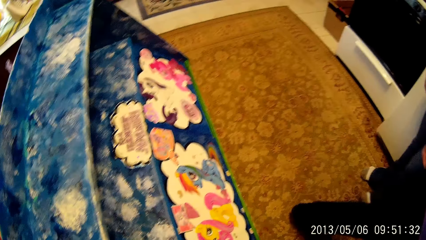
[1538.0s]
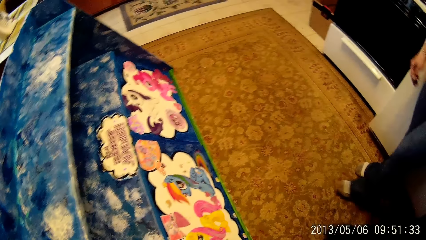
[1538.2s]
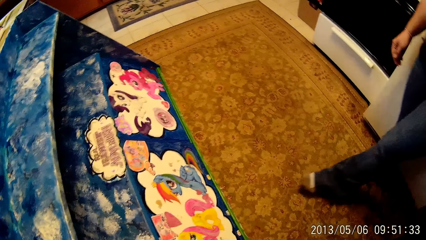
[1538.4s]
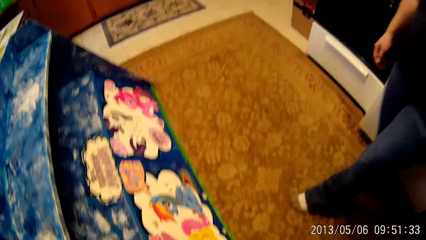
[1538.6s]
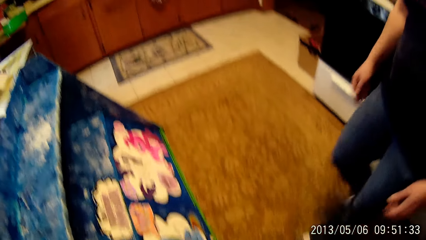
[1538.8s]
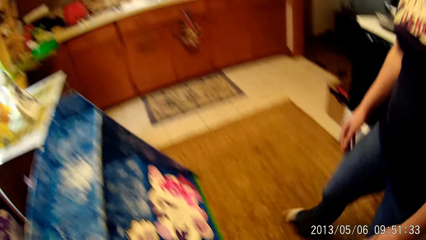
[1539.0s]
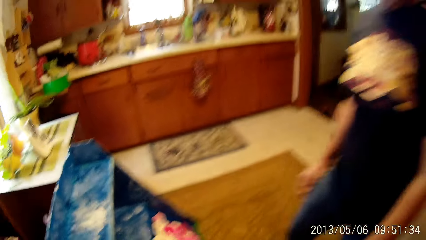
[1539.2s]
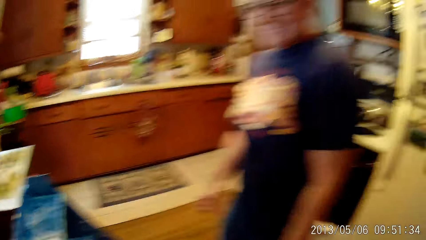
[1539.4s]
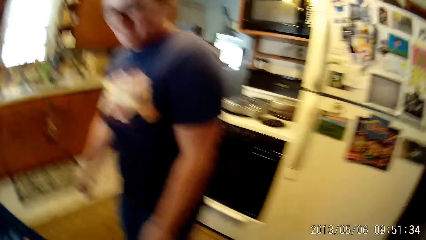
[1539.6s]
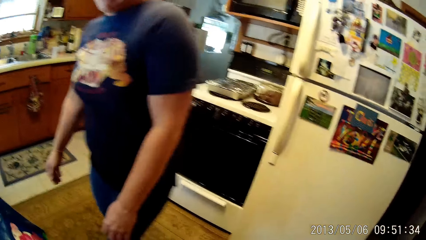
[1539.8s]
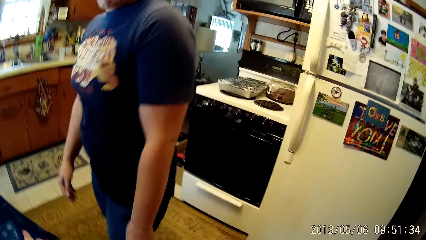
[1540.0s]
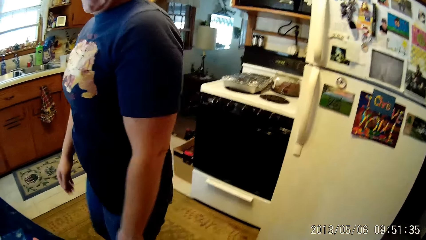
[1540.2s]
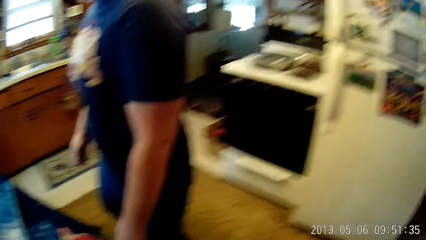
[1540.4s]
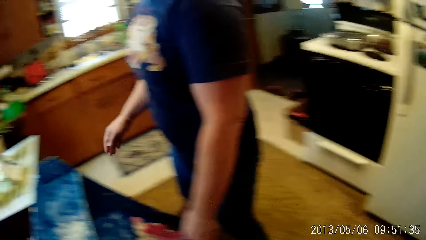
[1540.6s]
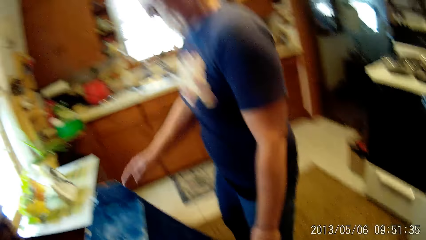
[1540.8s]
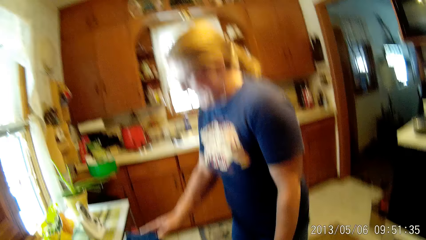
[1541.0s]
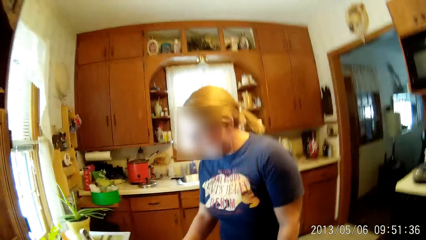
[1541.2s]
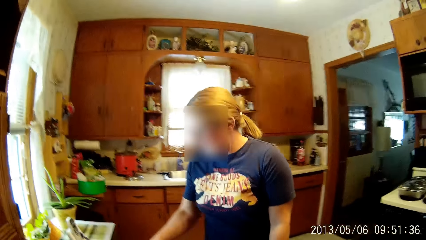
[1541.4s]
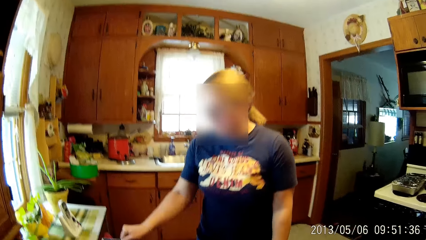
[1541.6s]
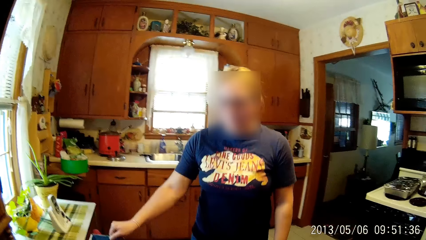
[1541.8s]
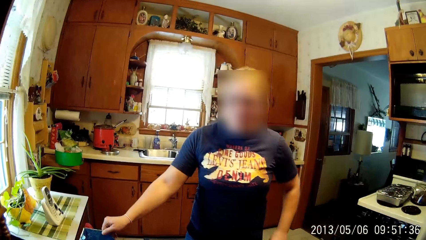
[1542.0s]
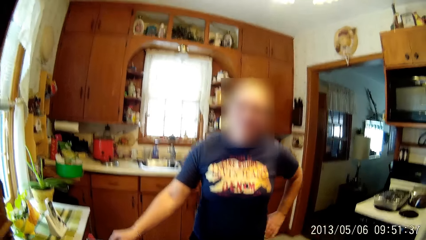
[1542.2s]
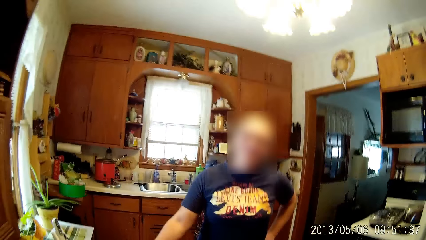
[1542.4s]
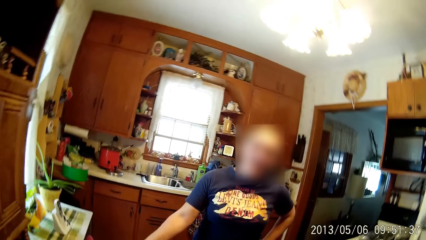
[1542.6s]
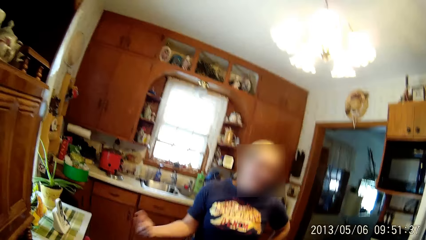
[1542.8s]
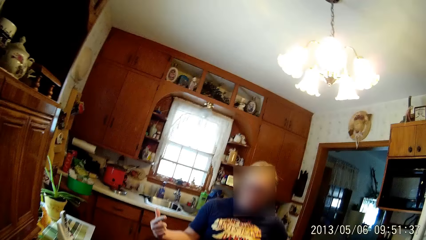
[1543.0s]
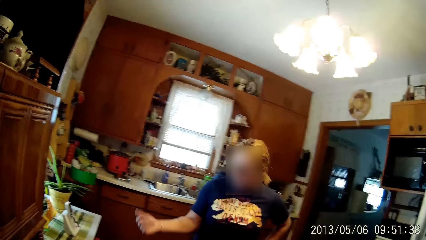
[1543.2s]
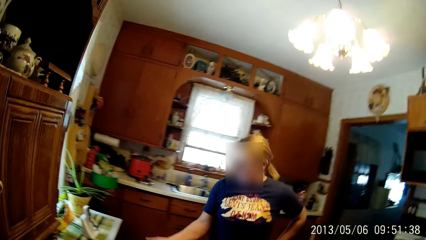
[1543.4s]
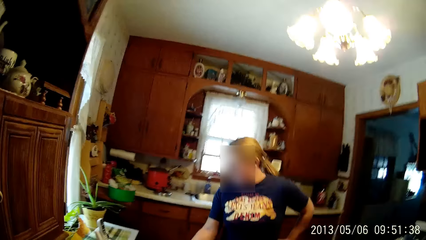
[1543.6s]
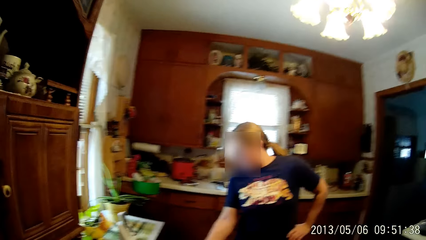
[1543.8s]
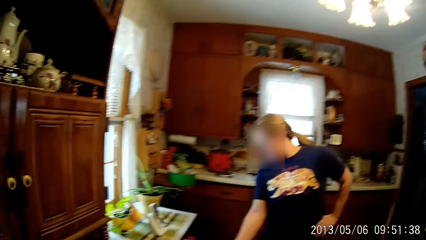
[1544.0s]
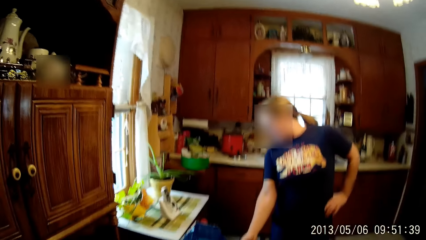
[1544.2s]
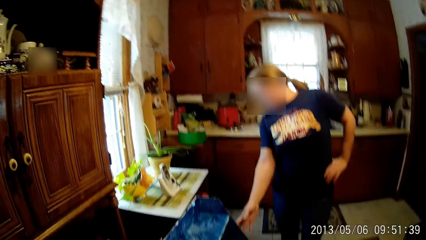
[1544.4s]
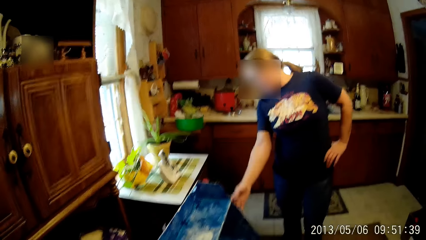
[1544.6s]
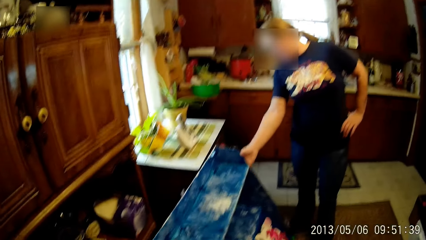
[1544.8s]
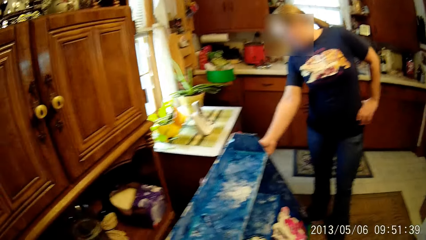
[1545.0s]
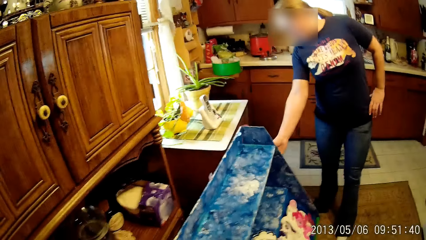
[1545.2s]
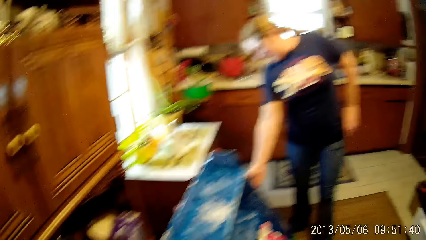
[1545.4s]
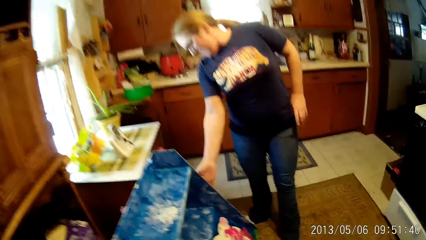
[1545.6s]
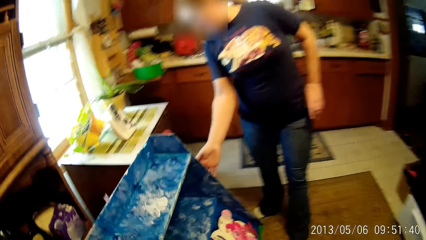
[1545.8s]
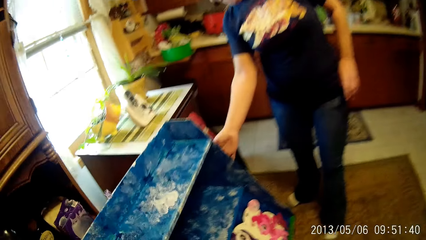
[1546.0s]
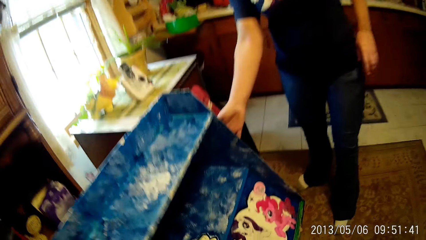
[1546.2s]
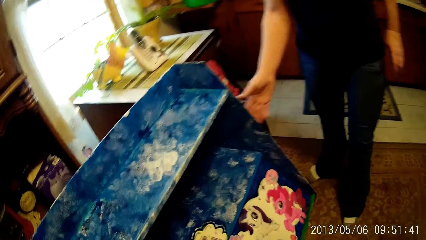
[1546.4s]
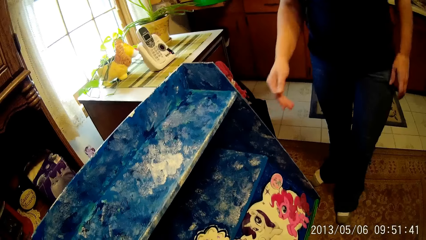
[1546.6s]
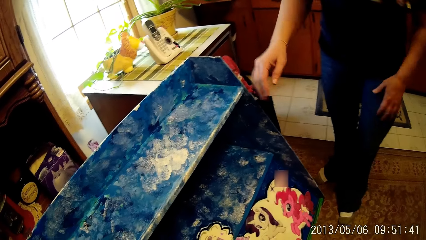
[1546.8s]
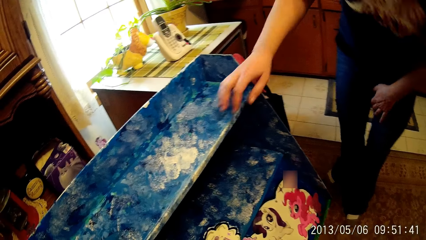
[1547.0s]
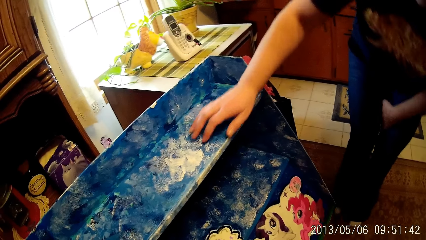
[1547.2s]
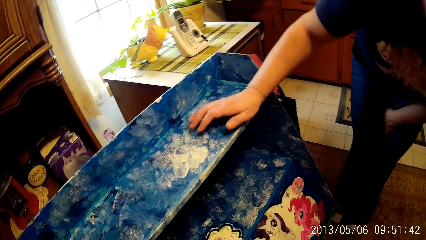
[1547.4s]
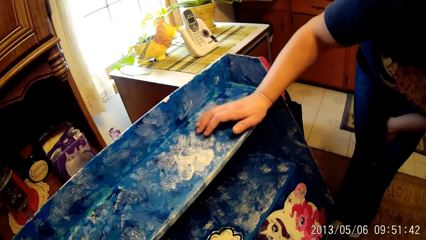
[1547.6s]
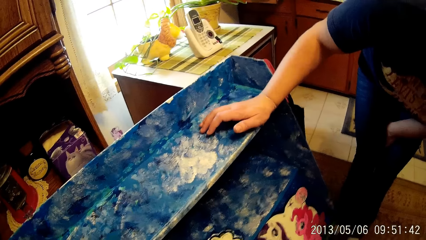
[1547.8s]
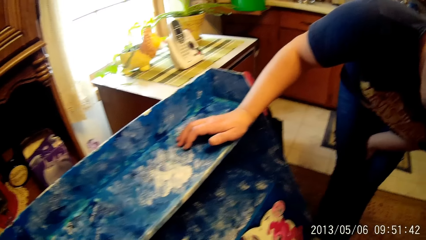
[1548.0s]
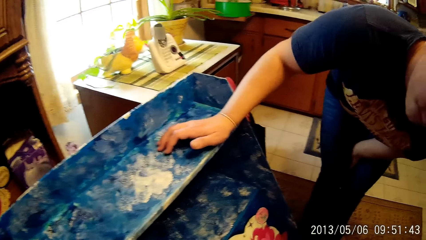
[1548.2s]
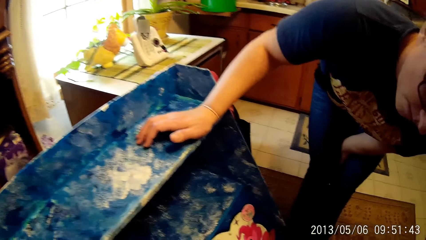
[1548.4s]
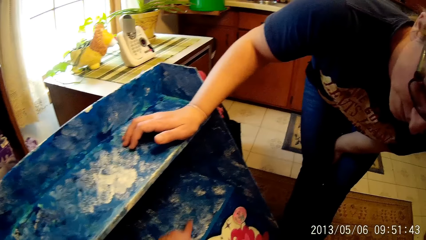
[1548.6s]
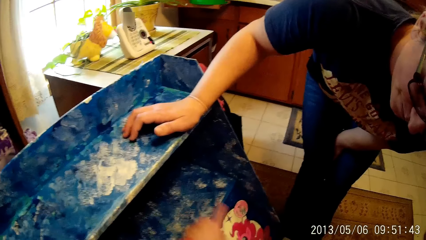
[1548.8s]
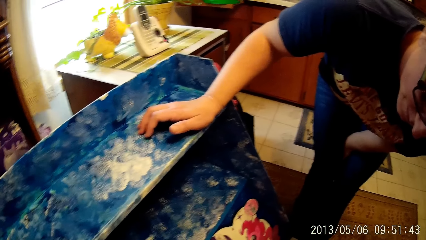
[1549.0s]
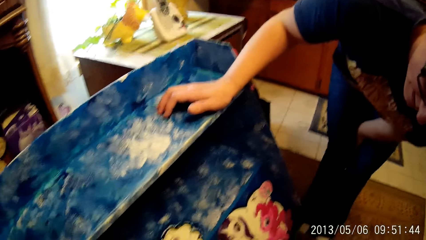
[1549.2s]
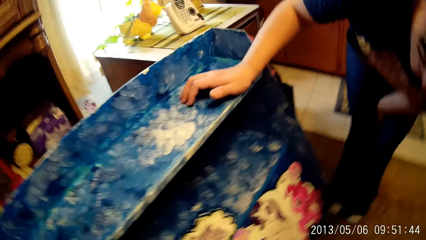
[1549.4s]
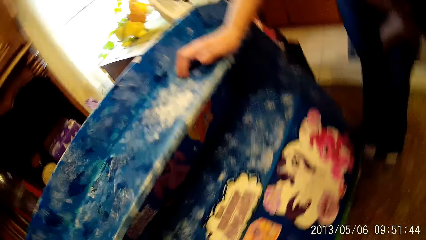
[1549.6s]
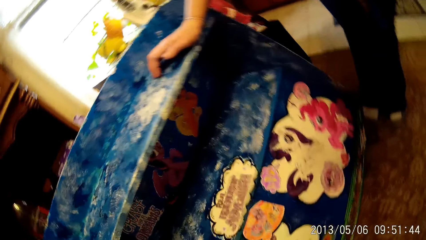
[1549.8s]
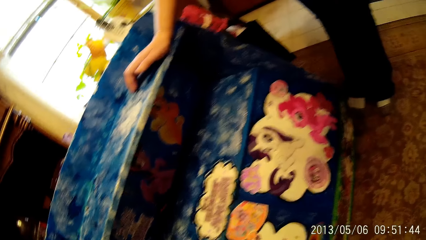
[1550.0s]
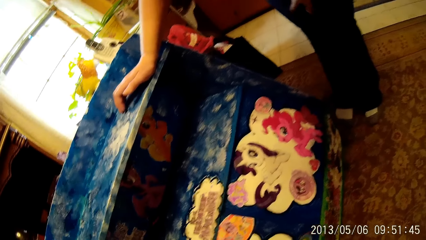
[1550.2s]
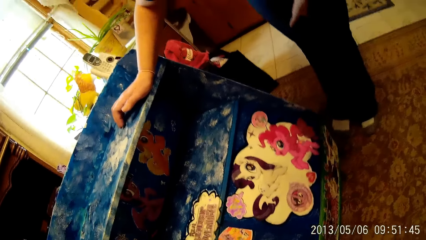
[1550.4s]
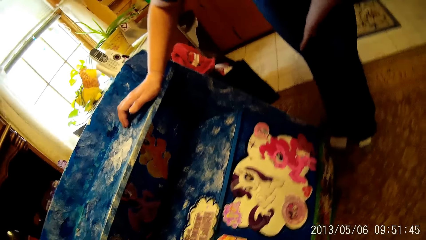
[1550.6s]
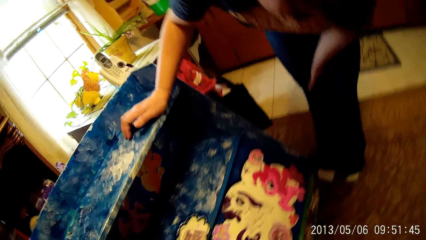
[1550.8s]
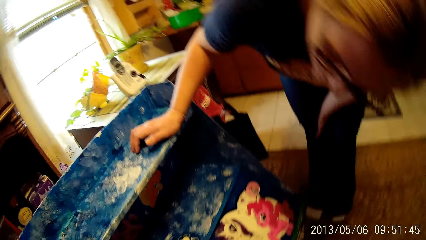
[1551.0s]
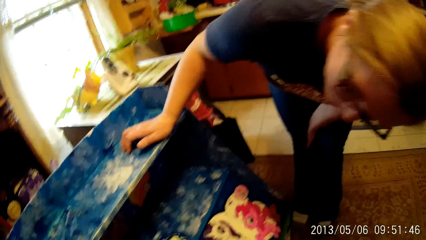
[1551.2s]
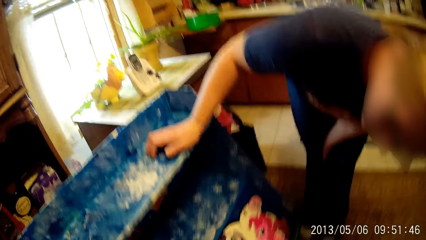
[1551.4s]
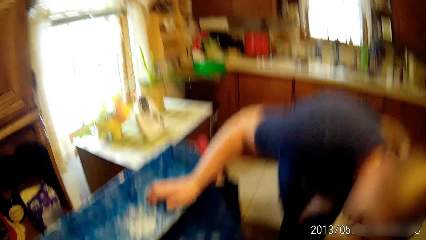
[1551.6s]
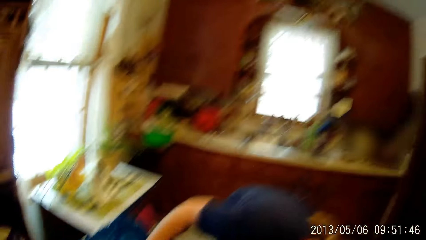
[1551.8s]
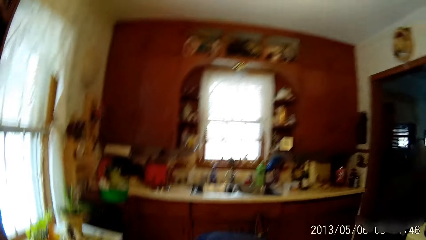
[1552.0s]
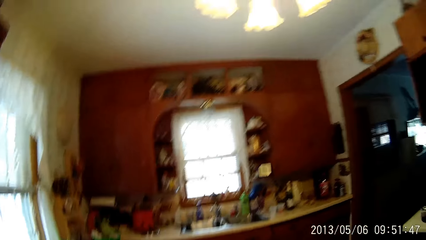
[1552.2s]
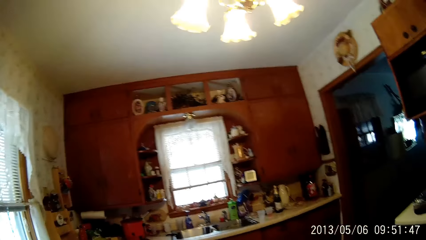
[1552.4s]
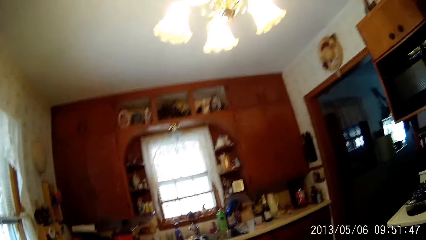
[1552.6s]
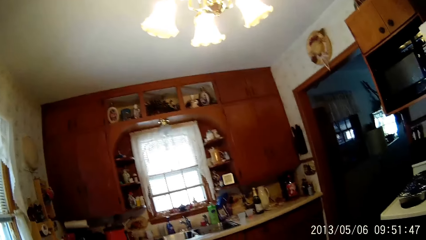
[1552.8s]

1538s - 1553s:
A woman touches the baby shelf with her right hand. The camera wearer points at the cabinet, looks at the cabinet and looks around the house.
